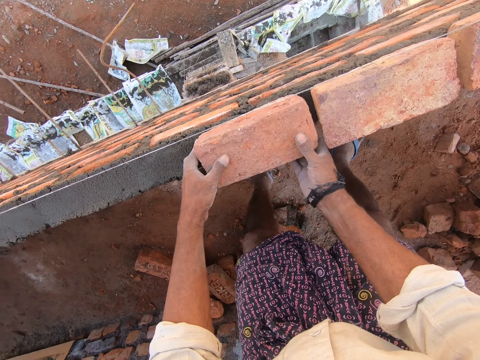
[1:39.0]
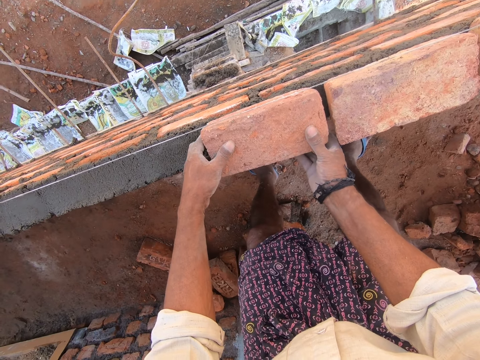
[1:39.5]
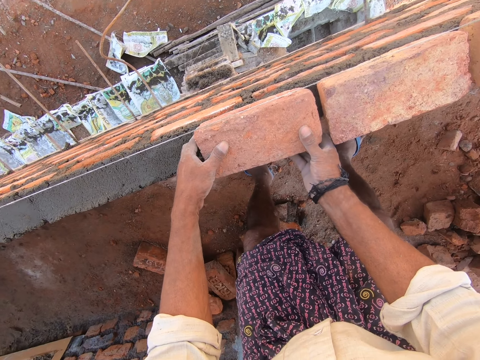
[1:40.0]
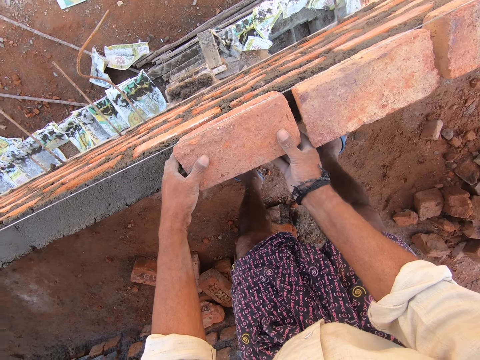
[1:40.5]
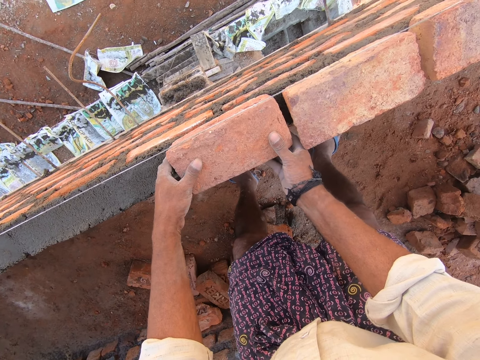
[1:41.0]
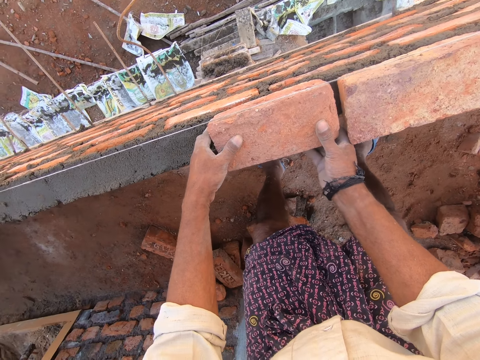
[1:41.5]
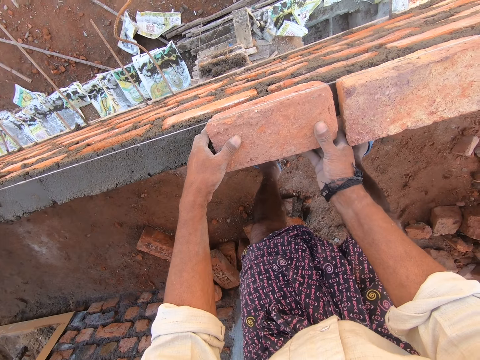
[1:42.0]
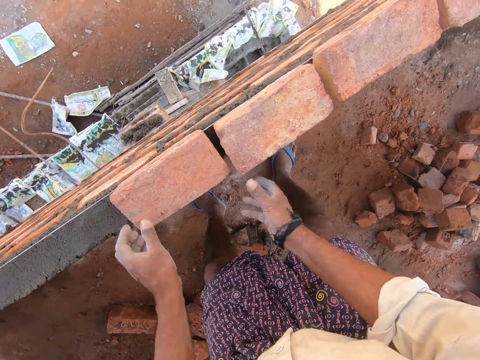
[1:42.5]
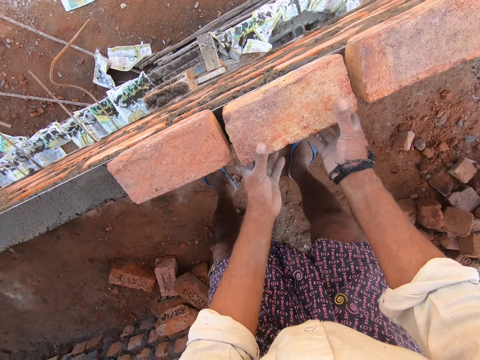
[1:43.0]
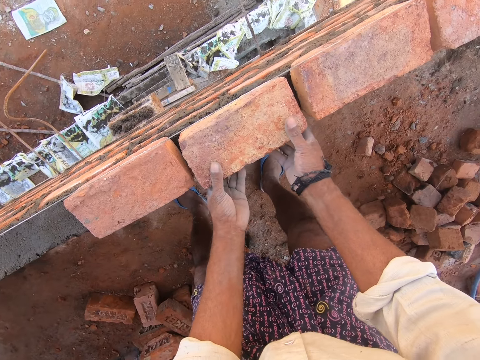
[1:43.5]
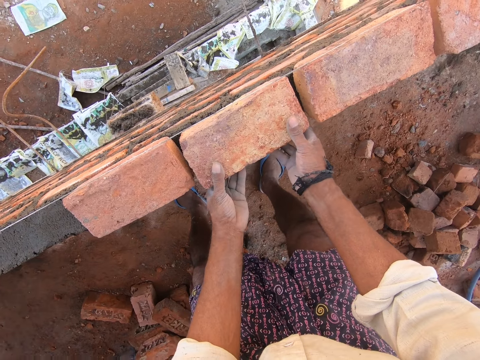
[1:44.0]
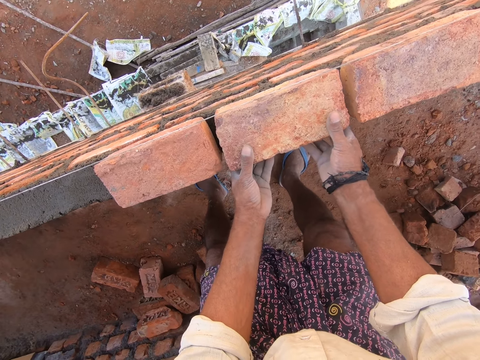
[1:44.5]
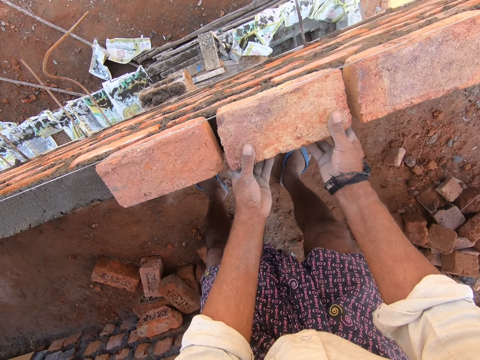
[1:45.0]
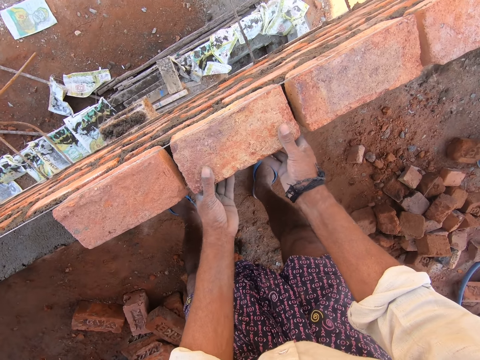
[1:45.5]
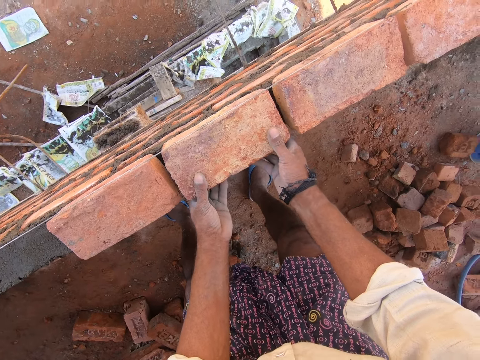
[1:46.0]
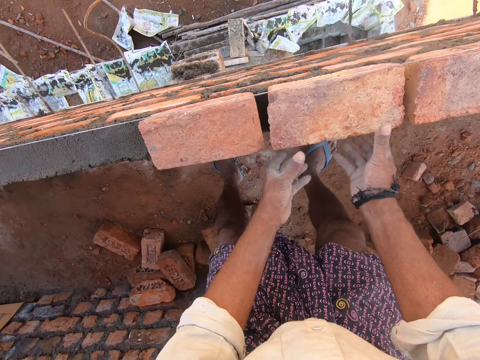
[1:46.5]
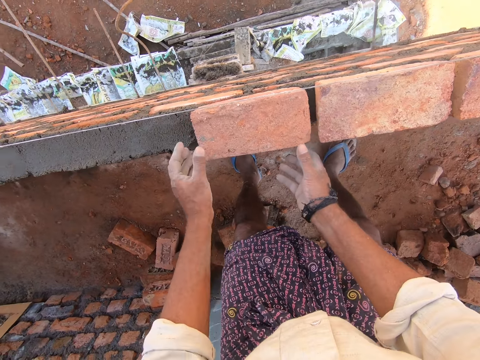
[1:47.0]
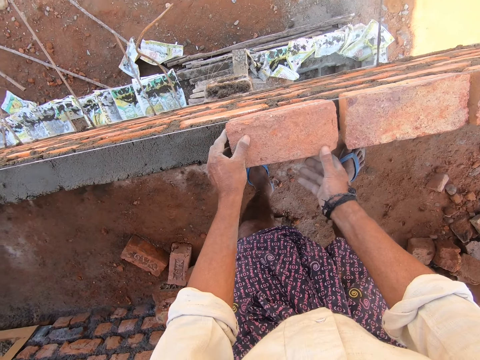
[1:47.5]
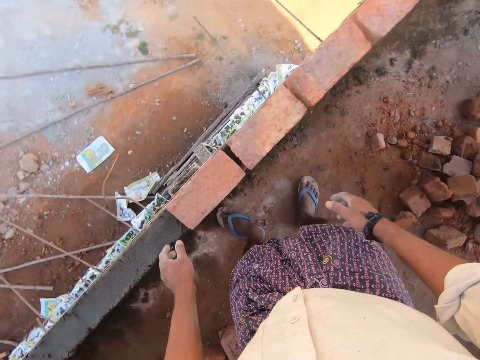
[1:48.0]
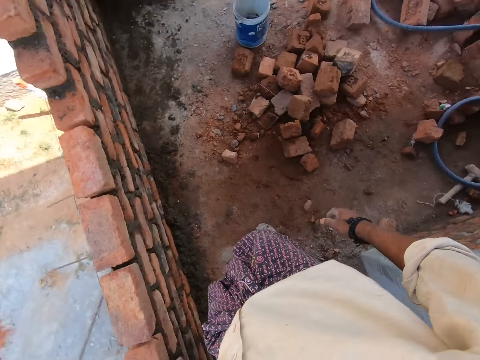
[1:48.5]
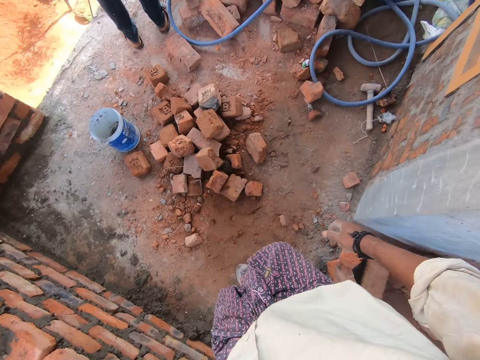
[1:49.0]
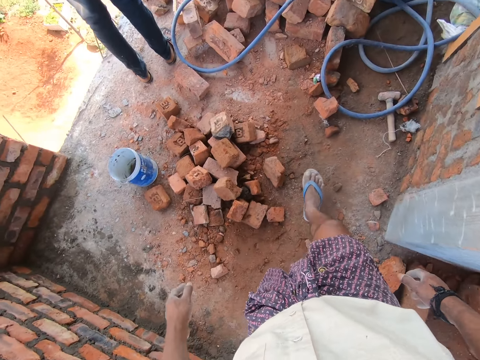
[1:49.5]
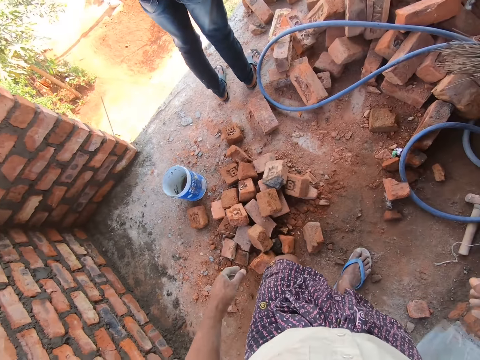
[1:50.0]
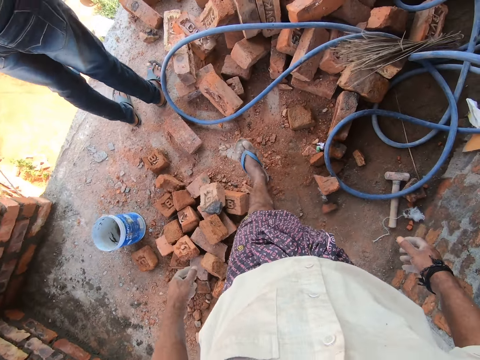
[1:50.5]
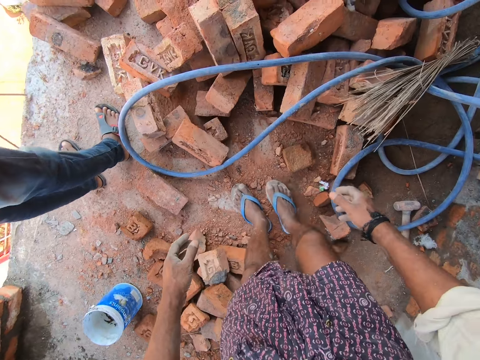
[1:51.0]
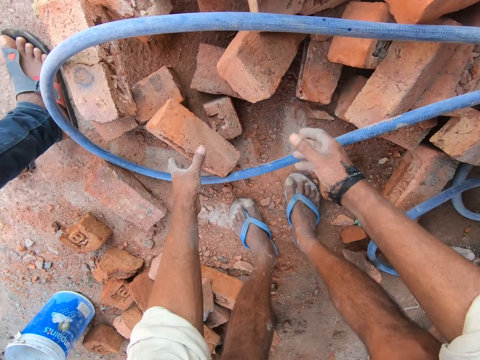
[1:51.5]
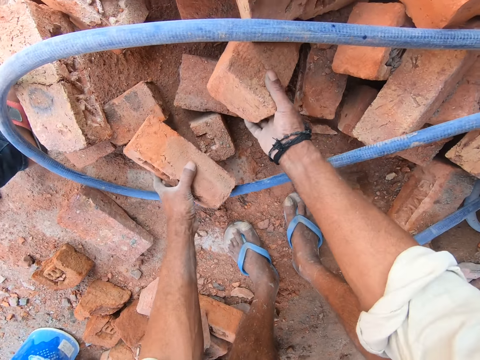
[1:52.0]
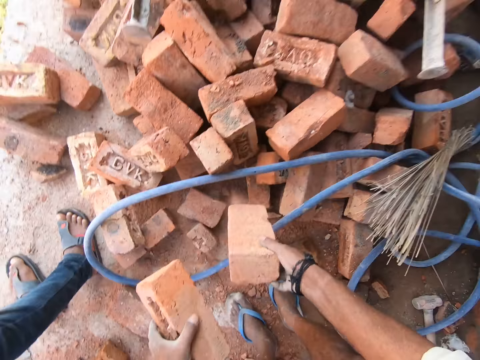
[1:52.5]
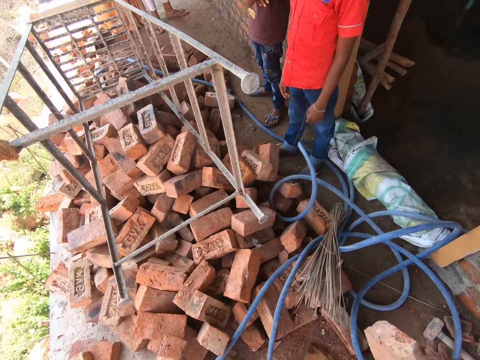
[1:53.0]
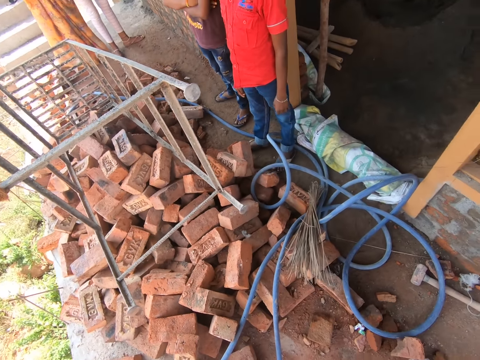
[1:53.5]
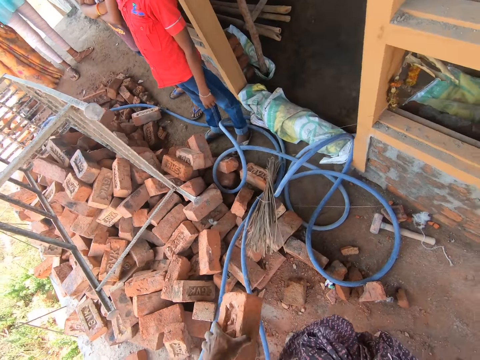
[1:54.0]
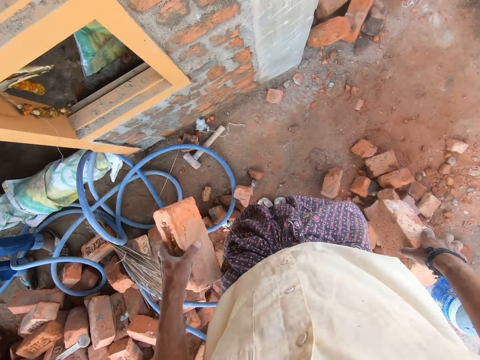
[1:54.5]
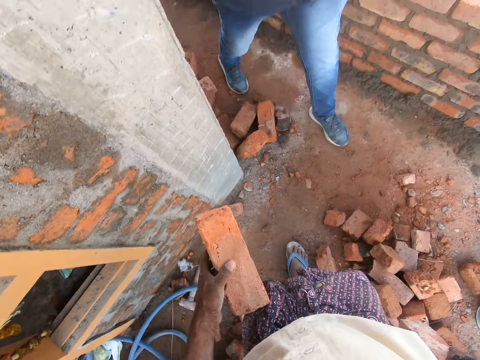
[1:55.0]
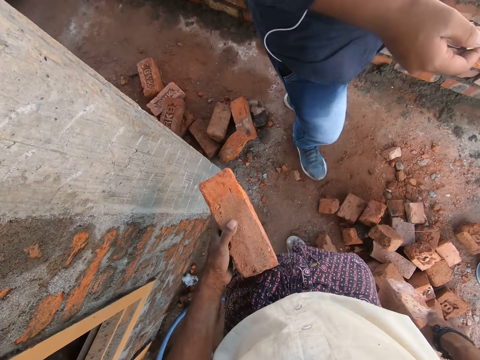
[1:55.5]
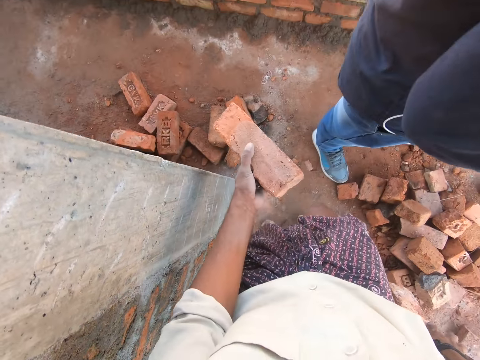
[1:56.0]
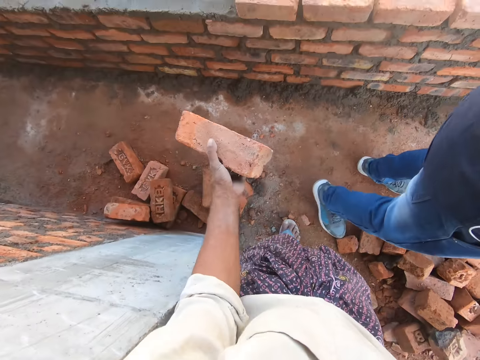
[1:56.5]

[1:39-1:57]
The camera wearer places a brick on the concrete. They hold a brick and touch the bricks. They look around, walk in the construction site and talk. They hold the bricks and pick the bricks. They look around and talk.

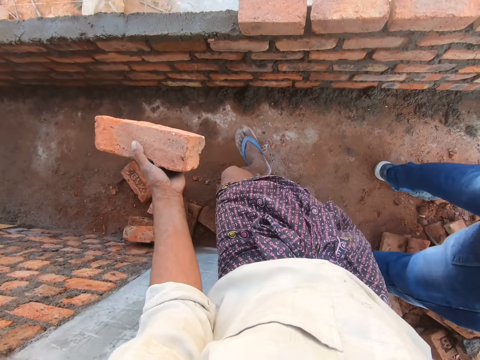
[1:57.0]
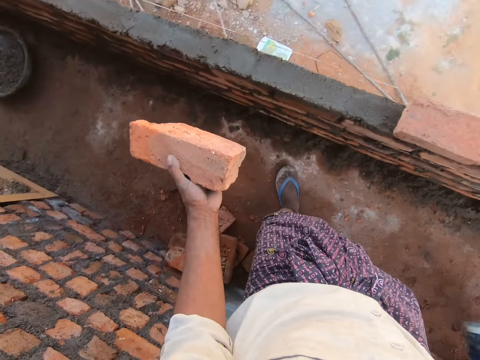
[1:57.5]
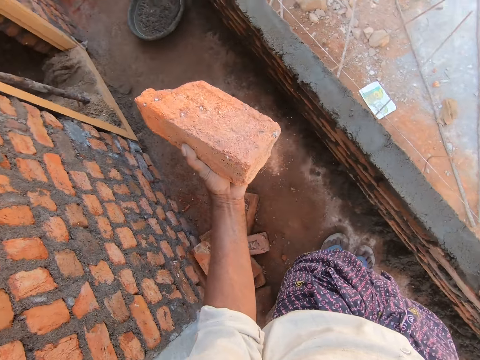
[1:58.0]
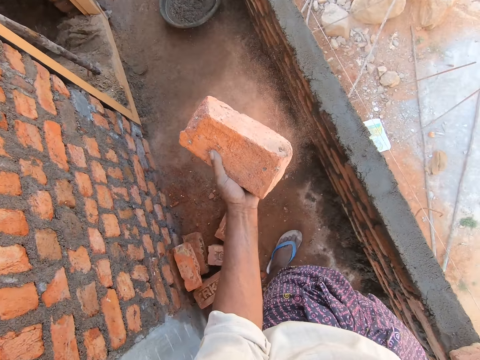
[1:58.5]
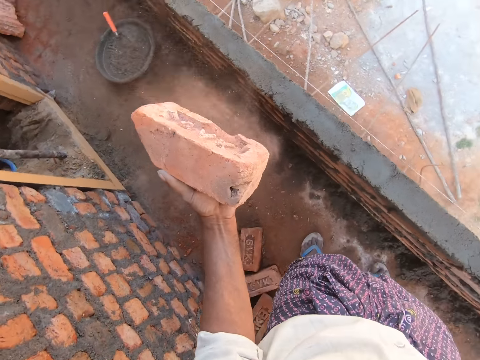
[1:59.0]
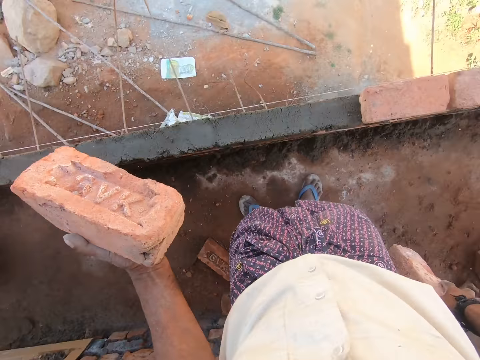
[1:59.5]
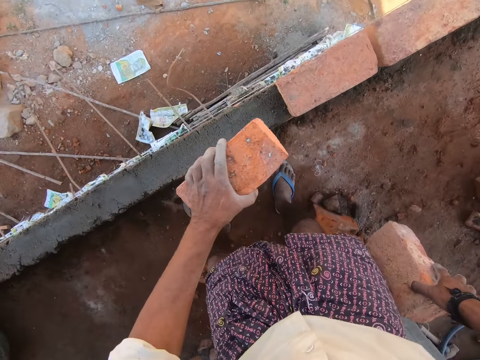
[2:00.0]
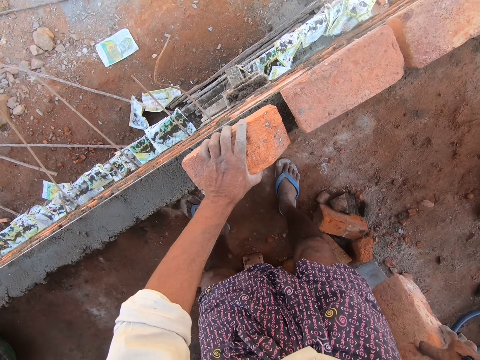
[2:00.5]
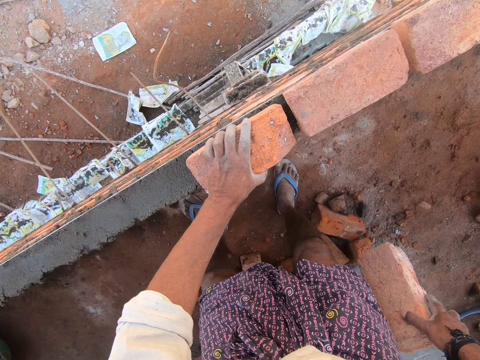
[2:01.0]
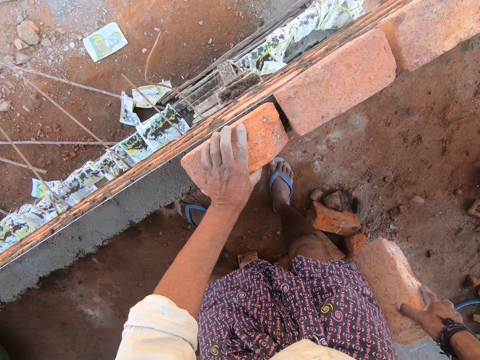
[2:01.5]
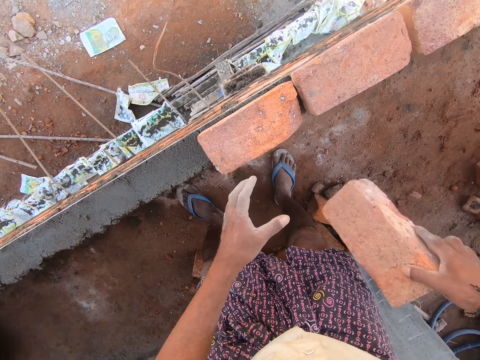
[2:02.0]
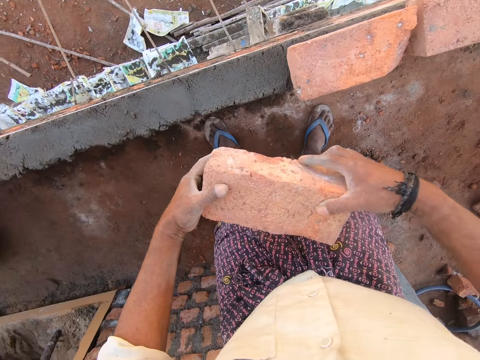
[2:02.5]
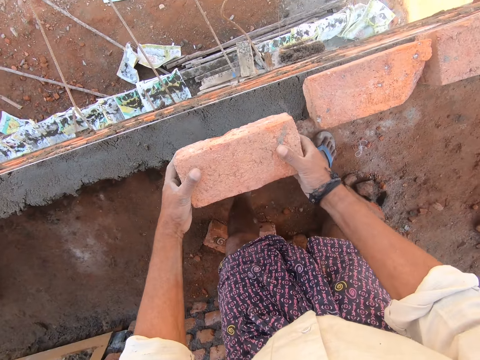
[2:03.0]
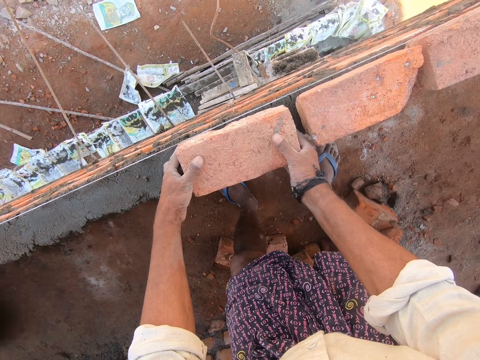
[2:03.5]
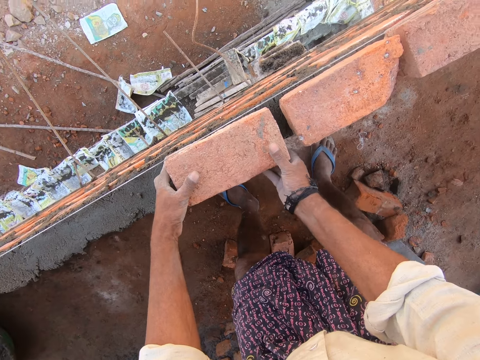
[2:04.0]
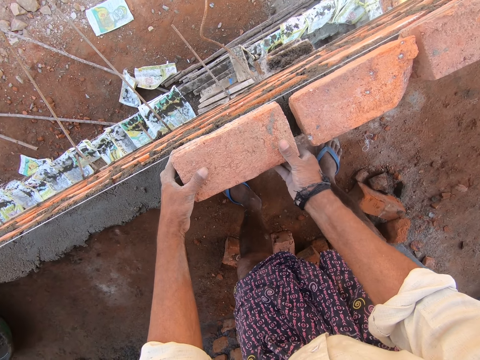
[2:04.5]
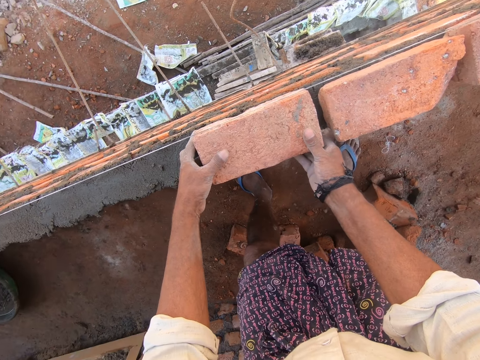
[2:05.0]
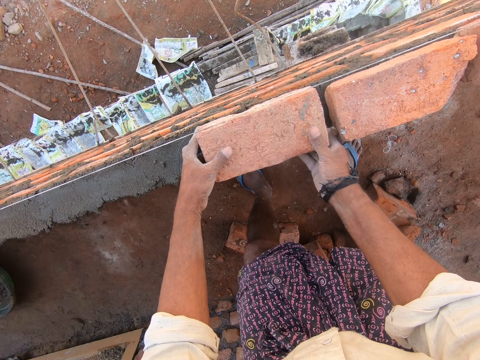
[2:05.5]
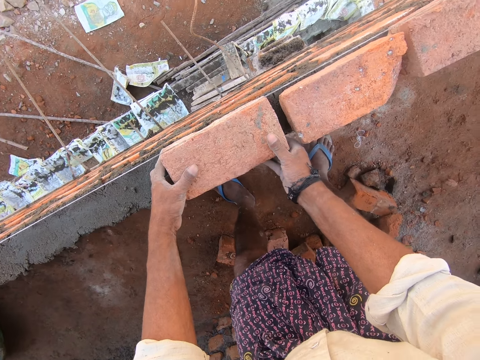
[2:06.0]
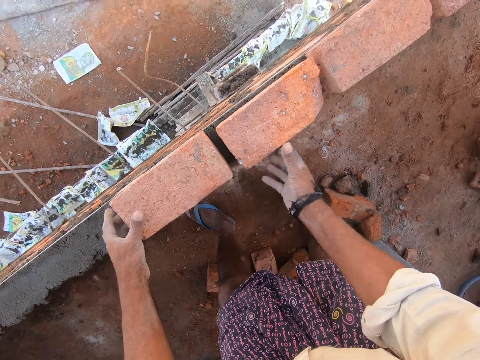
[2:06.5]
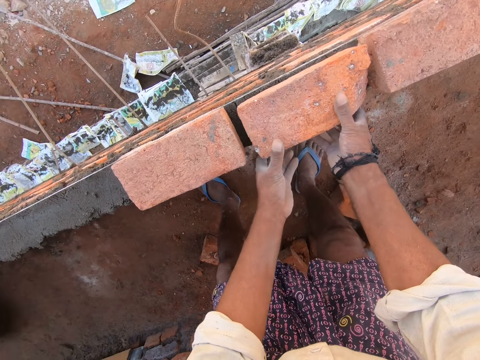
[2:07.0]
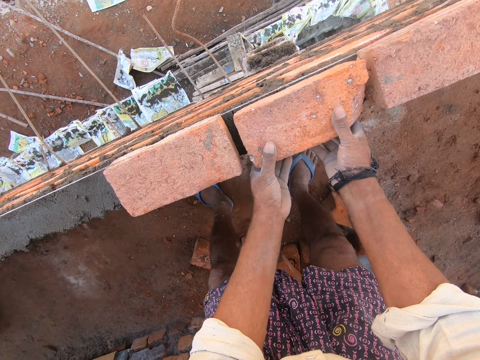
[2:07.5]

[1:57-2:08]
The camera wearer walks in the construction site. They lift a brick in the hand. They touch the bricks. They place the brick on the concrete. They arrange the bricks. They hold a brick. They place the brick on the concrete.
